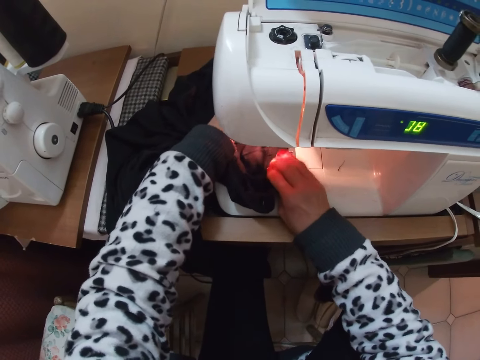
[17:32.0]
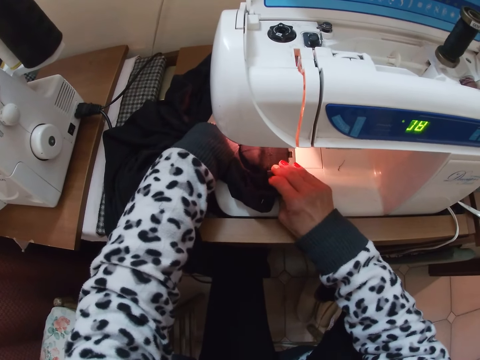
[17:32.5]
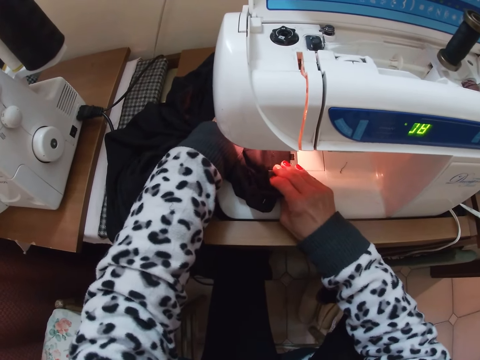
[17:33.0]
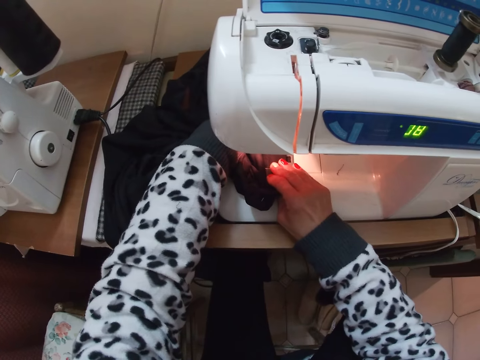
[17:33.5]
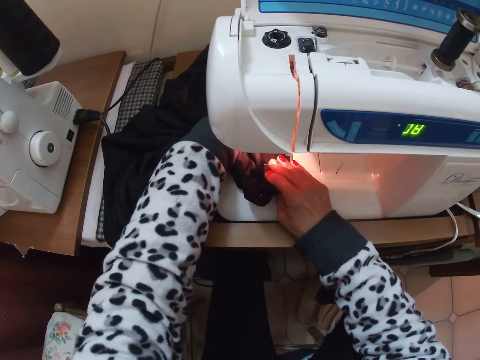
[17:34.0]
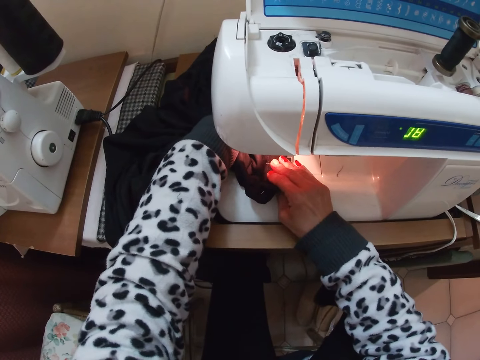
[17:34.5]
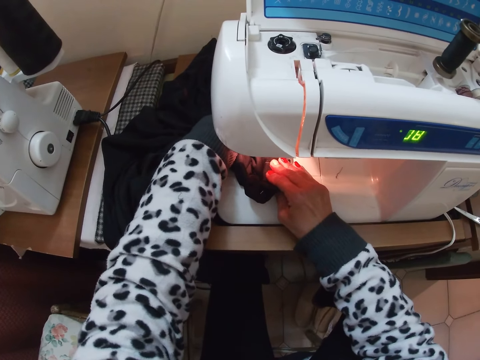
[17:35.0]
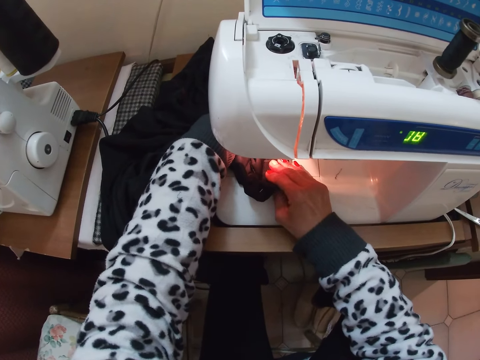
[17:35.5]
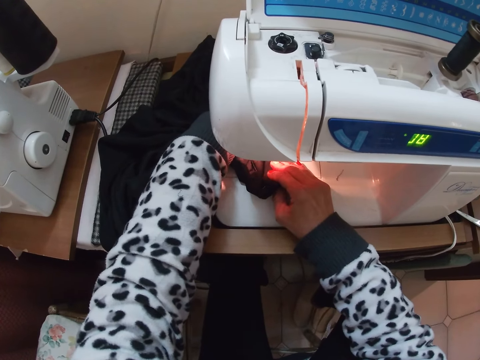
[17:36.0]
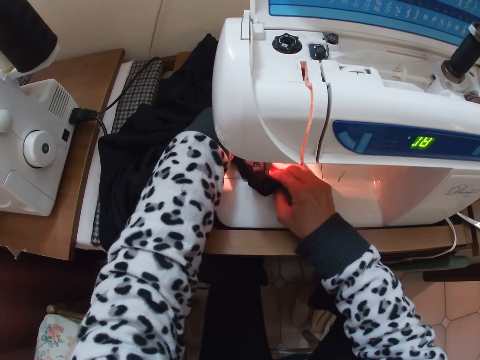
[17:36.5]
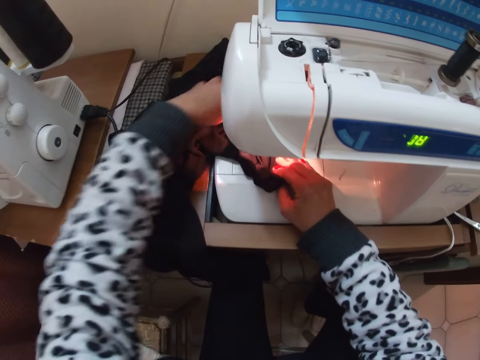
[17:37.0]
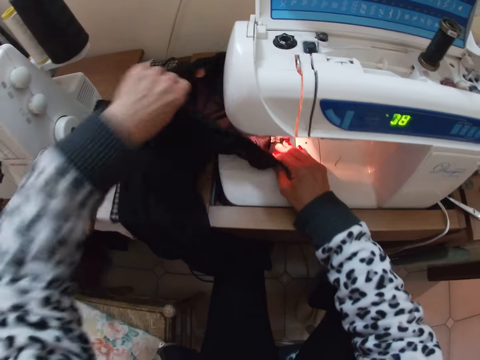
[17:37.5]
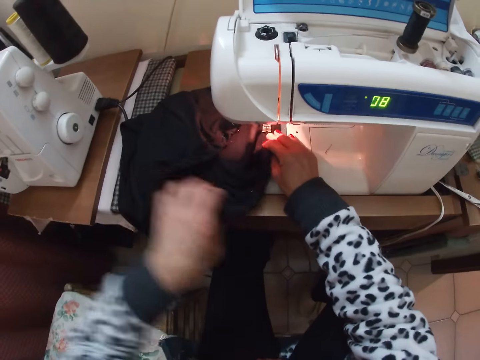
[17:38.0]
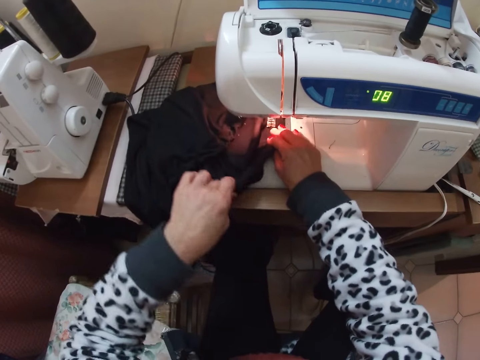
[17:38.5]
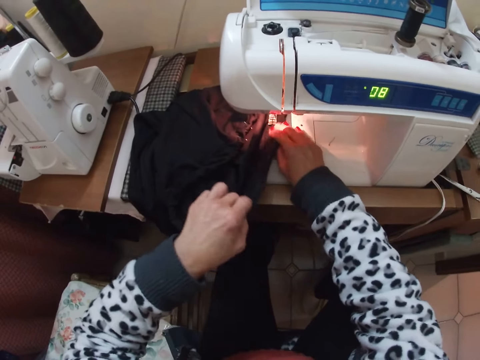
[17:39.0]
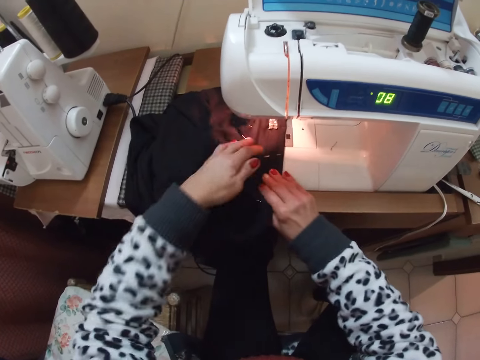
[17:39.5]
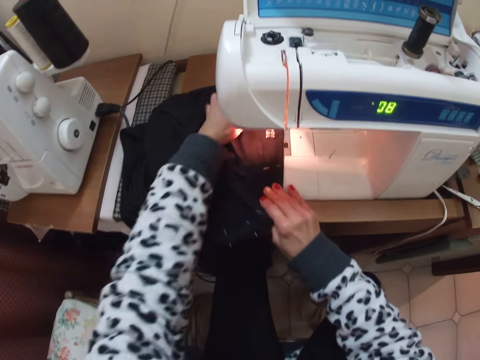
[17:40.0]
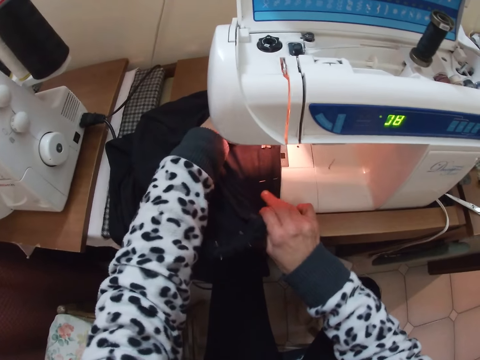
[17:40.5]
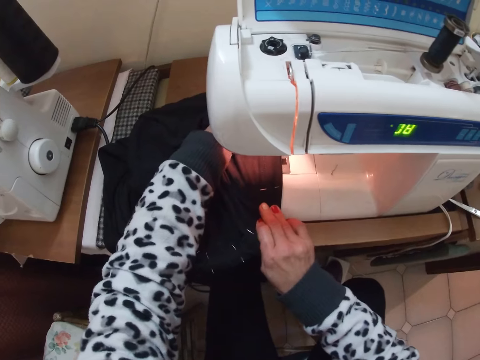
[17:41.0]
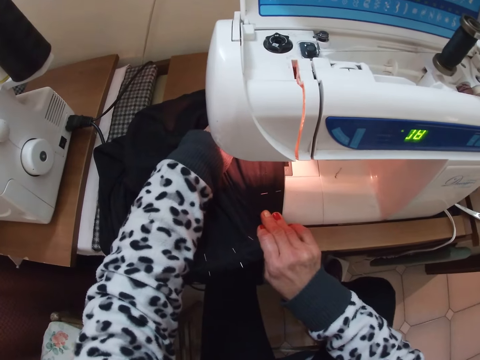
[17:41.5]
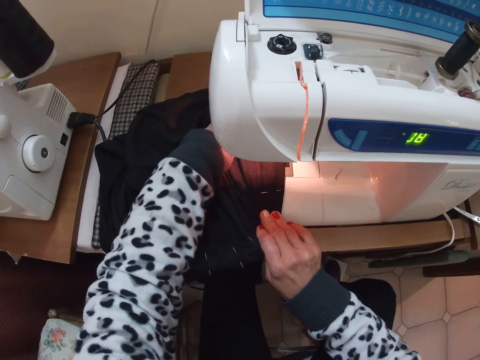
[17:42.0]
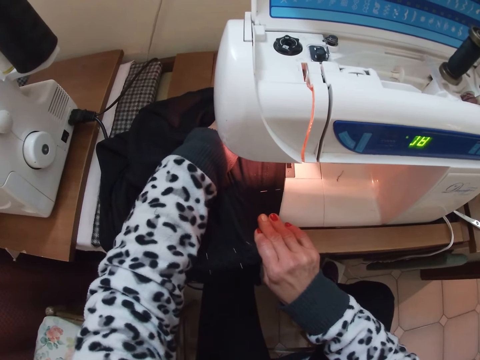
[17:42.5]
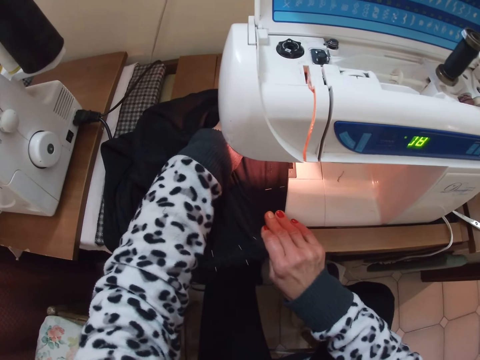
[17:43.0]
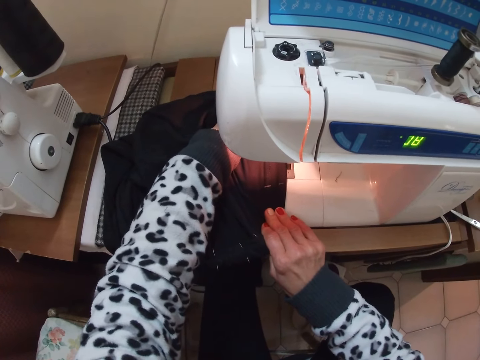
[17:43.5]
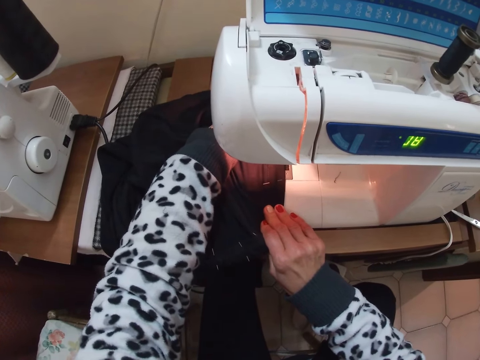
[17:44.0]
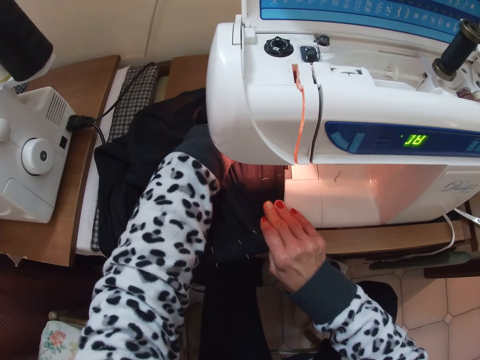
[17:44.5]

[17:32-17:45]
The camera wearer lifts the garment. They put the garment on the worktop. They align the garment. They remove a hand from the garment. They remove a hand from the garment again. They hold the garment, align the garment, and stitch the garment.

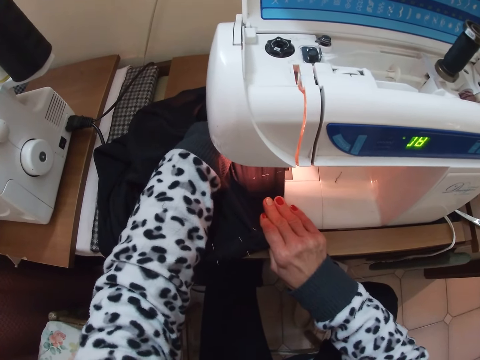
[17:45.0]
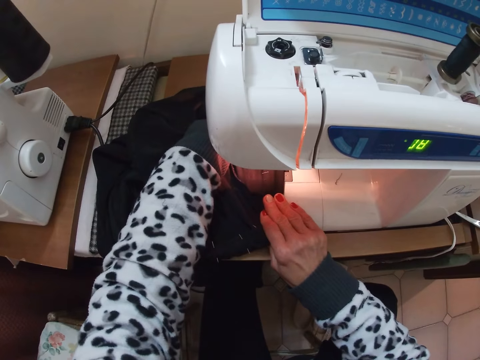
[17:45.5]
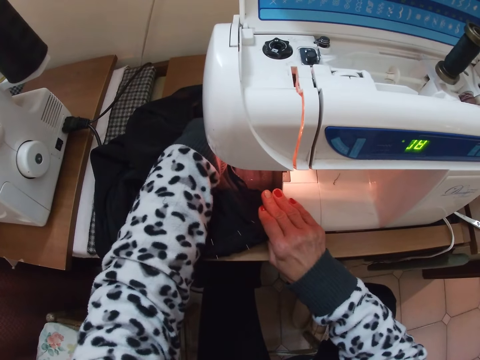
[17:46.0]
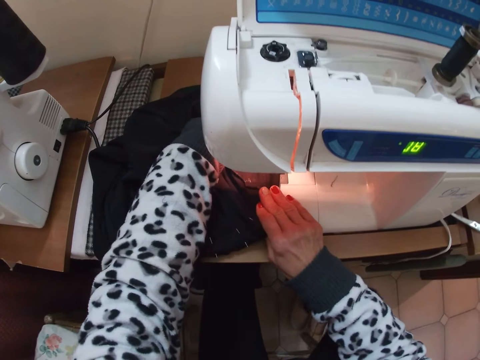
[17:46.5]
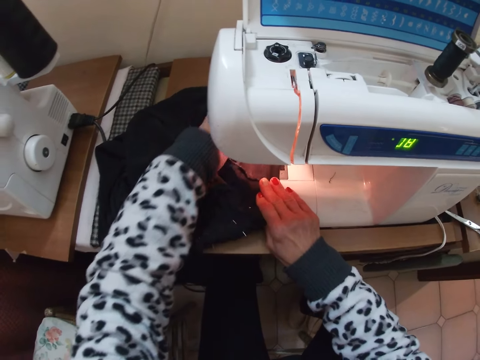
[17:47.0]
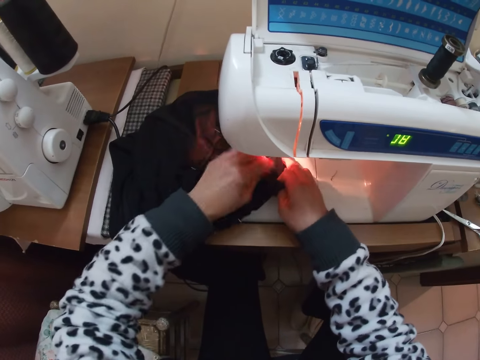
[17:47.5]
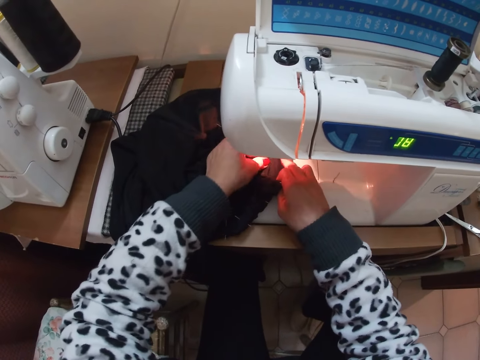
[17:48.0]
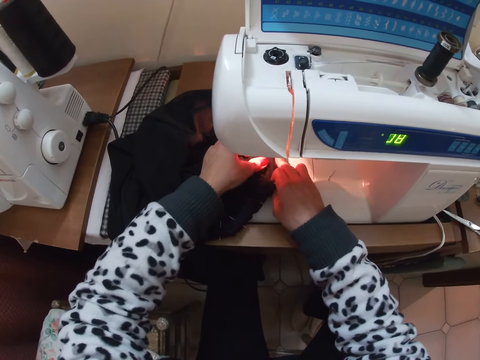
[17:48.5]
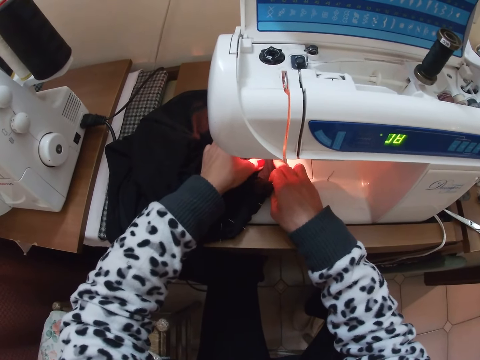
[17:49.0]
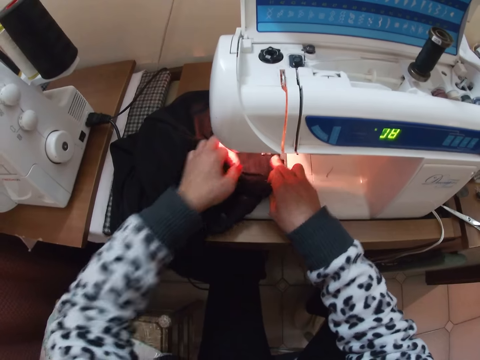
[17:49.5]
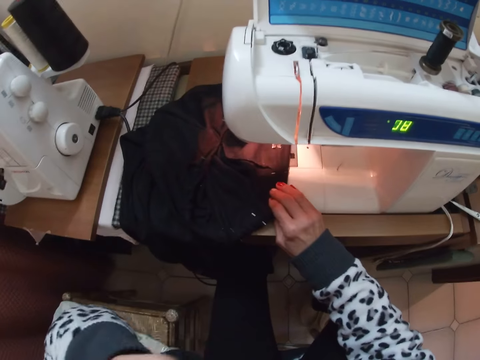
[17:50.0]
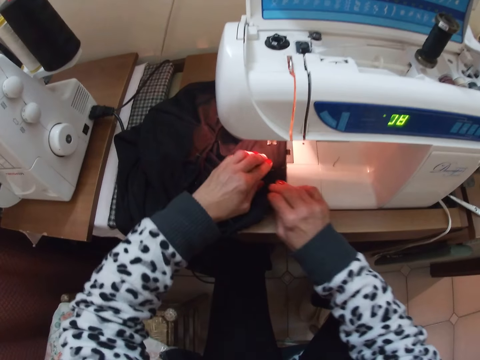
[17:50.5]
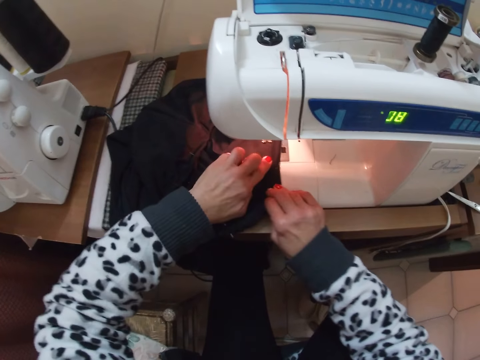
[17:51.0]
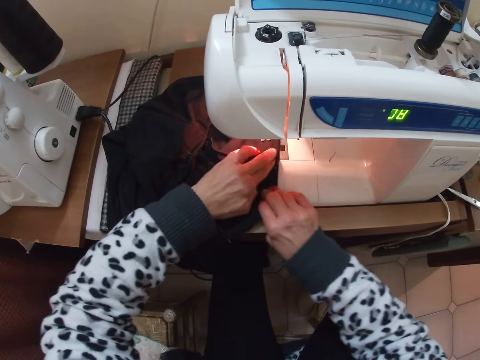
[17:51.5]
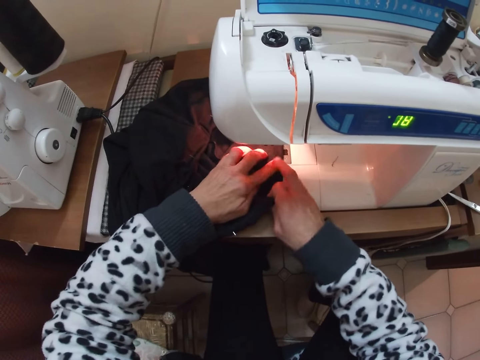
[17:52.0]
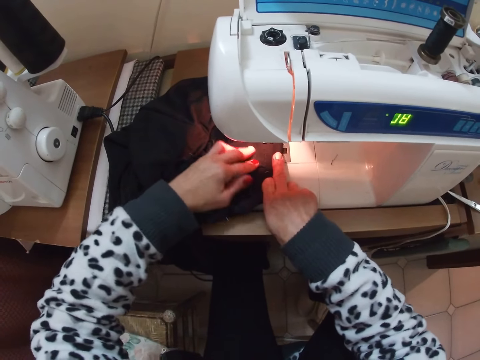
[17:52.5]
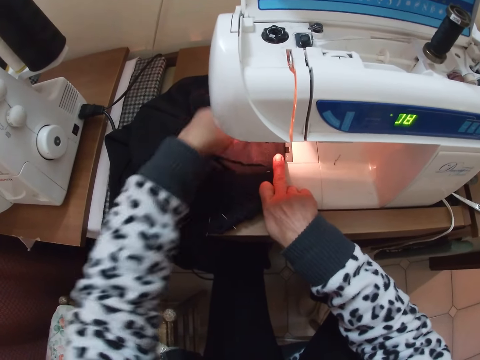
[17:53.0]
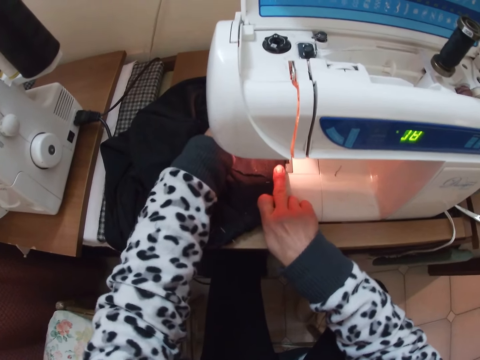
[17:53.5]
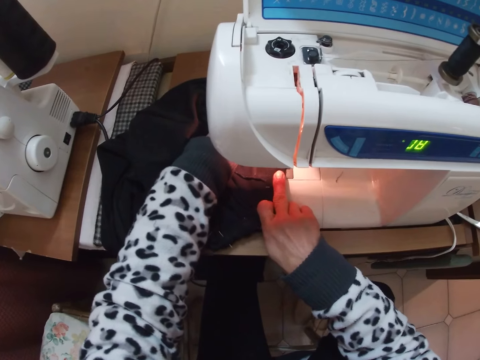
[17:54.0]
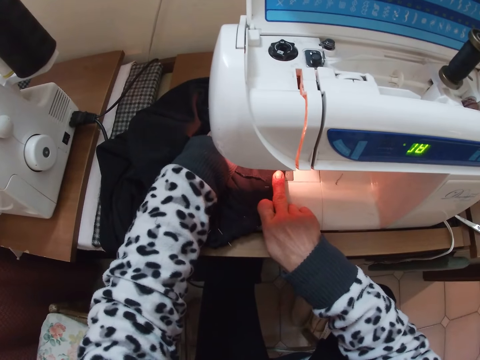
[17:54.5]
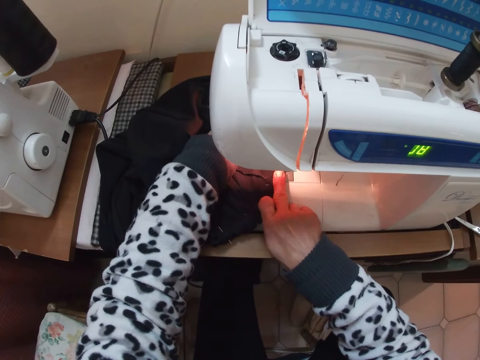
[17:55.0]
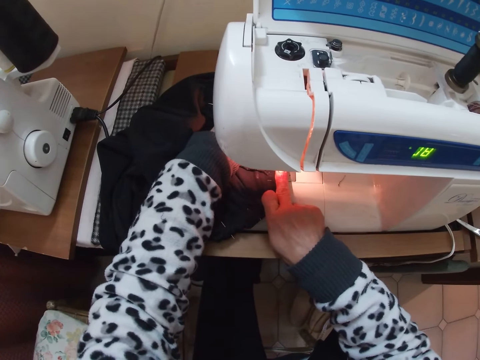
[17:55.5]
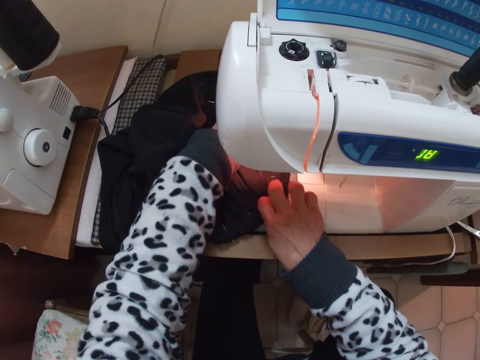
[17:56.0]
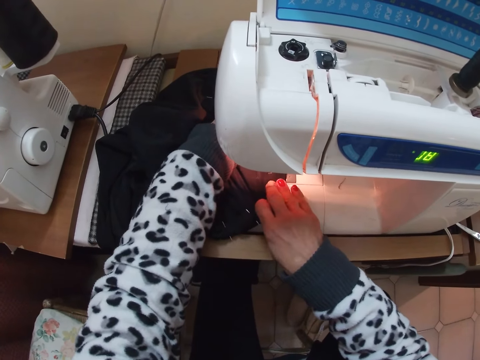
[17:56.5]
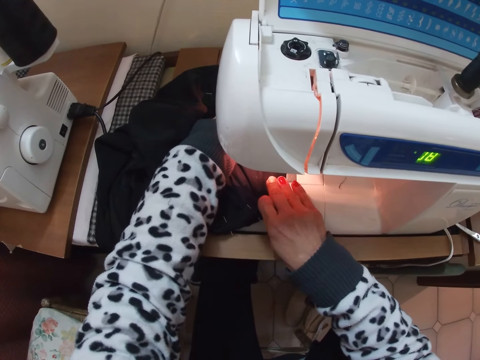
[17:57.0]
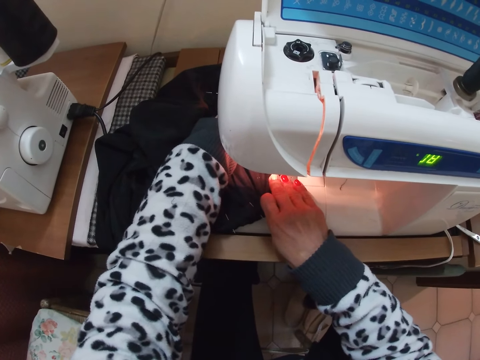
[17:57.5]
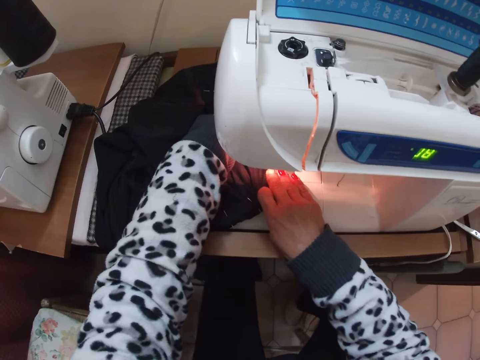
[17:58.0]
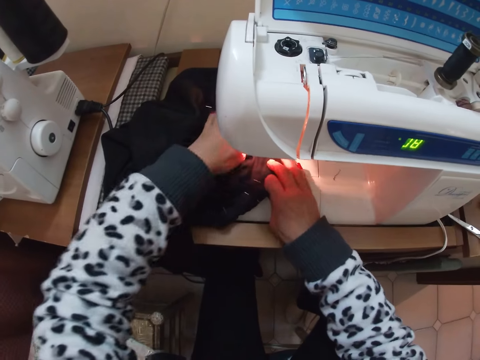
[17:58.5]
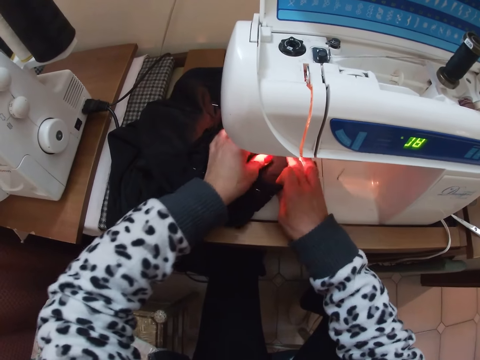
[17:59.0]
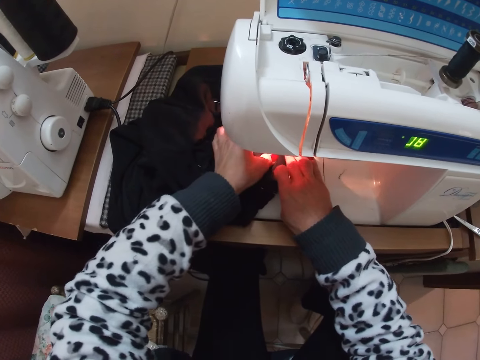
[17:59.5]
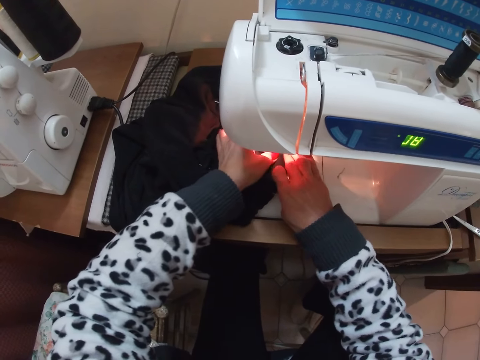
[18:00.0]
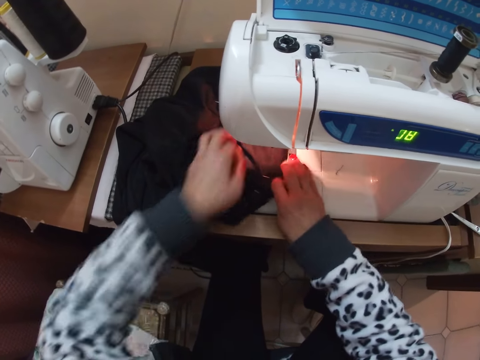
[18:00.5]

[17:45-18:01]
The camera wearer moves a hand along the garment. They pull a pin. They put the pin on something. They align the garment. They move a hand to the other side of the garment. They stitch the garment. They put more fingers on the garment. They move the other hand along the garment. They pull a pin.
